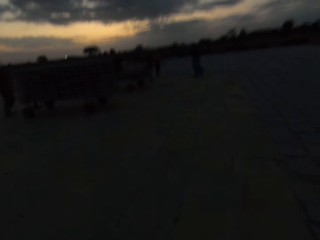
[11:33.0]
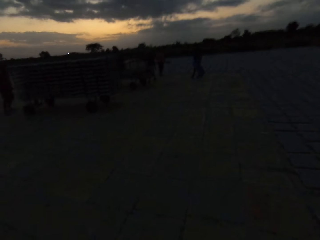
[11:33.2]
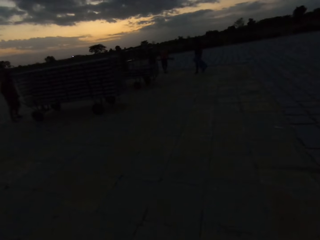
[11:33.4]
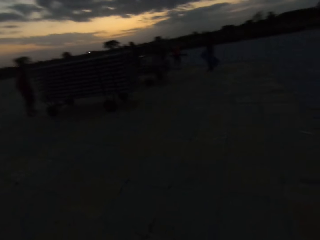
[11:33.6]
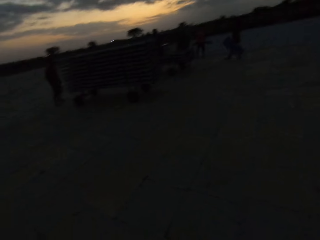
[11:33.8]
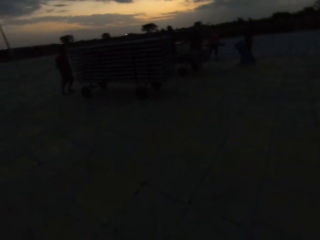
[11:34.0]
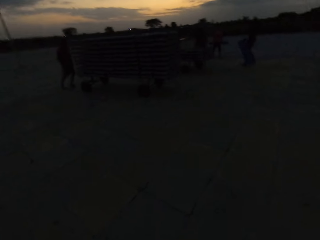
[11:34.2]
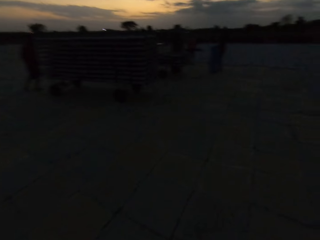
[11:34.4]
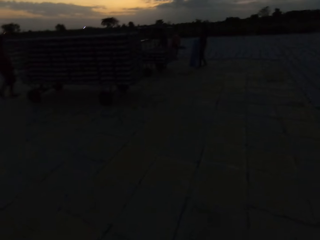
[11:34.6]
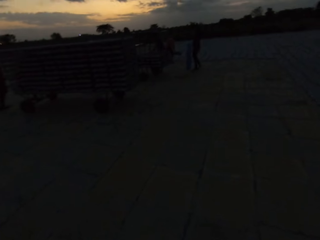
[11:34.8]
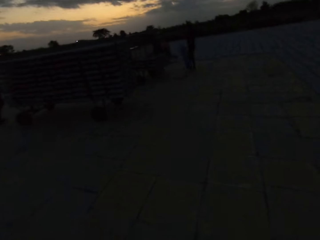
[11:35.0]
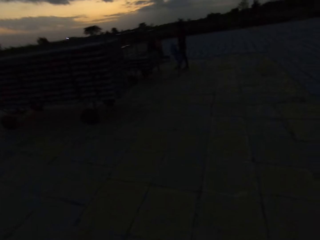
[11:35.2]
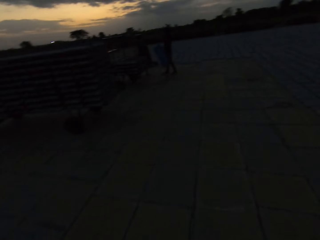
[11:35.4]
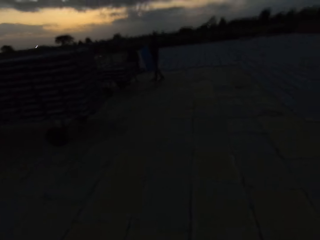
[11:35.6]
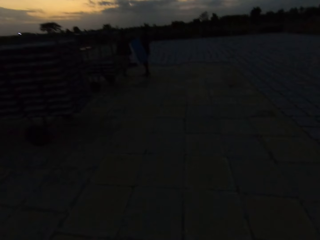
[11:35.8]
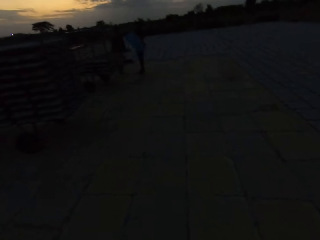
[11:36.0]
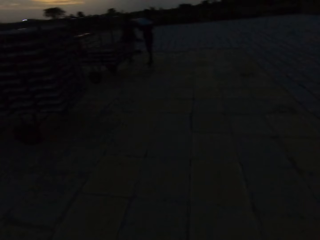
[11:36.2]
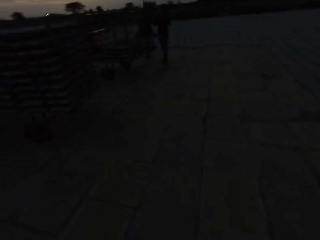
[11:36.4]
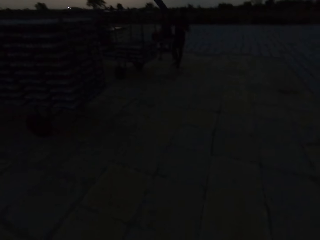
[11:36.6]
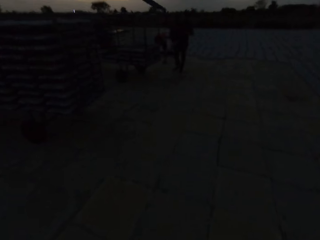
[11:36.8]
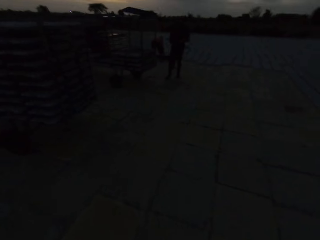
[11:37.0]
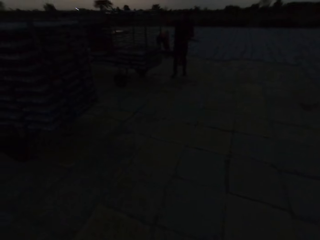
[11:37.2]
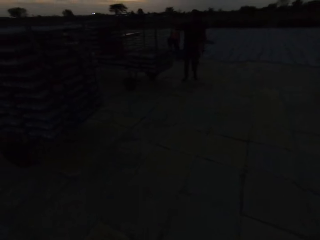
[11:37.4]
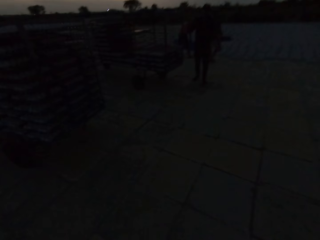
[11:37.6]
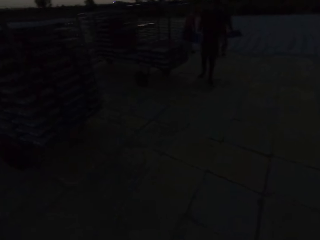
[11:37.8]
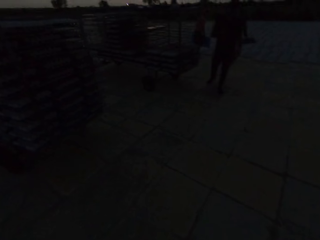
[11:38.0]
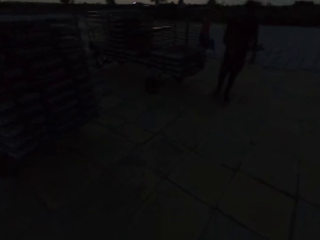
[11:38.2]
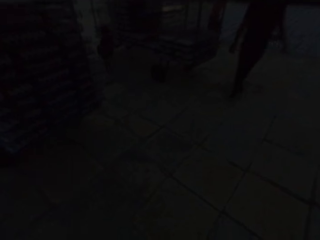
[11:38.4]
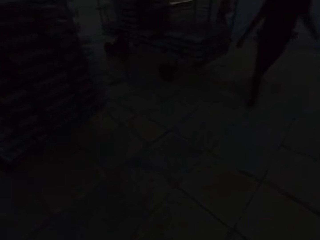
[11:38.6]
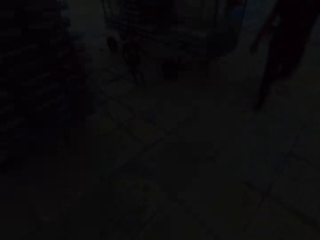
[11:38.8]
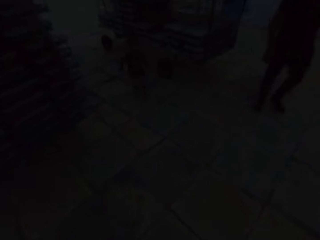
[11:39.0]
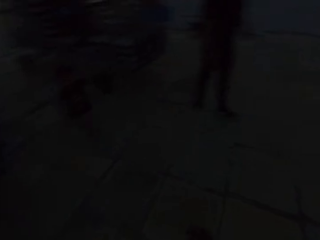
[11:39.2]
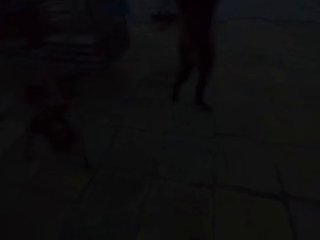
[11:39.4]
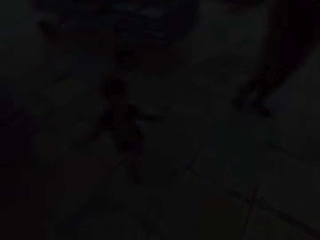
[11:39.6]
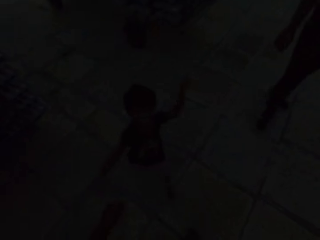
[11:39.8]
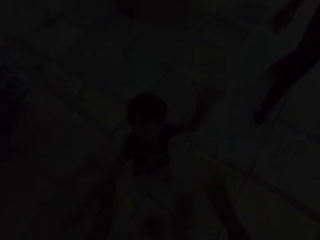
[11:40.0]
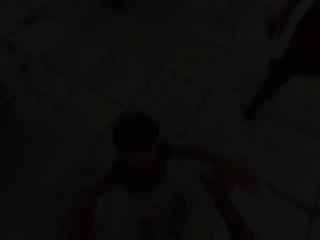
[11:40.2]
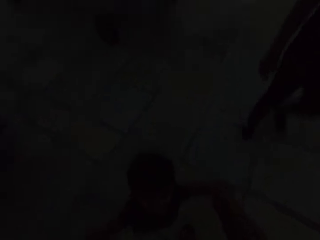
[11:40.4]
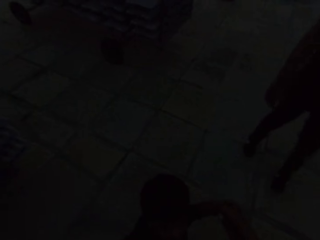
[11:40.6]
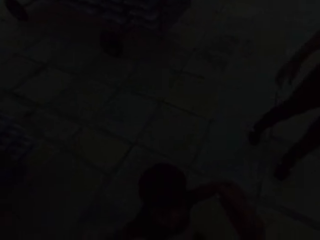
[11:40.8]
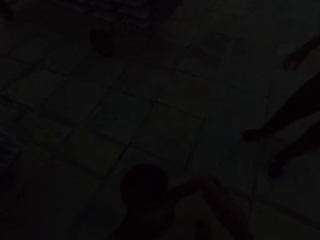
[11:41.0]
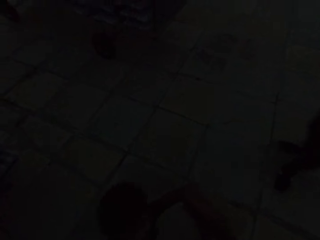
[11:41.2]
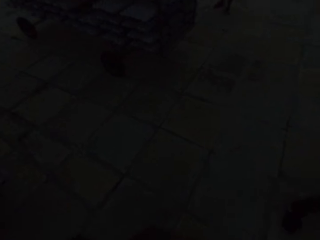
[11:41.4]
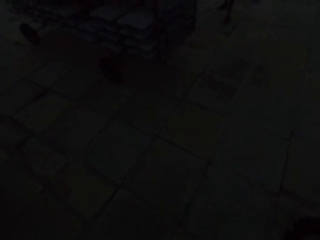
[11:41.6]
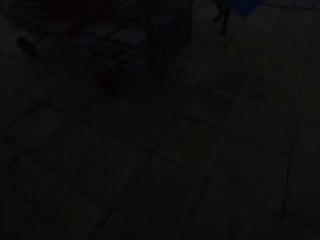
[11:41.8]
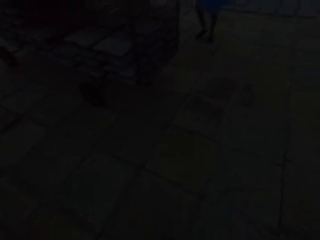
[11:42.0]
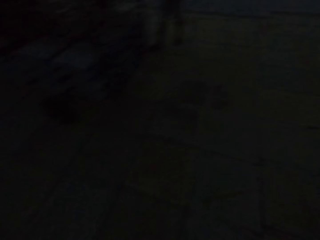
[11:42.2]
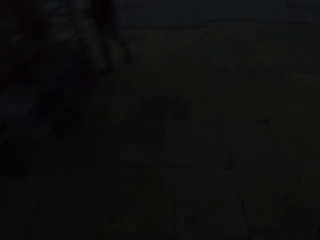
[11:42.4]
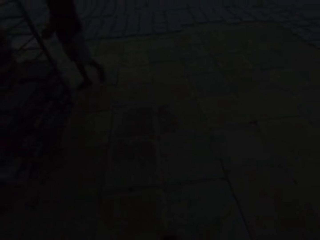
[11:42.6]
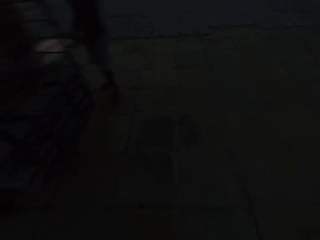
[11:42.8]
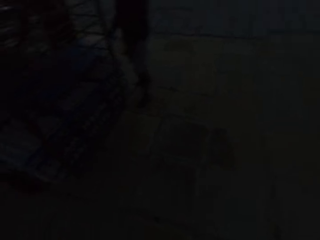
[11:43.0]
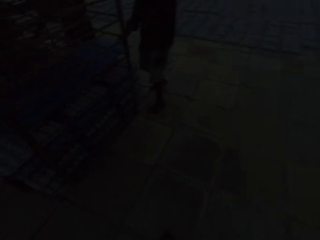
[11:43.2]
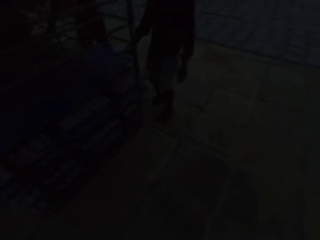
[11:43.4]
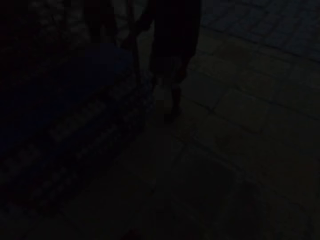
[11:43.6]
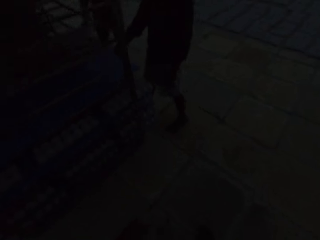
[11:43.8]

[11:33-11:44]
A boy runs towards the camera wearer. The camera wearer holds the boy. They touch the boy.

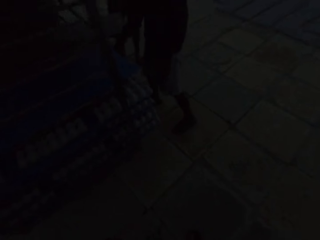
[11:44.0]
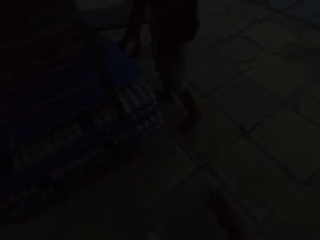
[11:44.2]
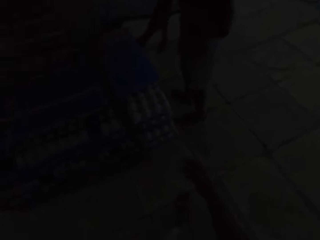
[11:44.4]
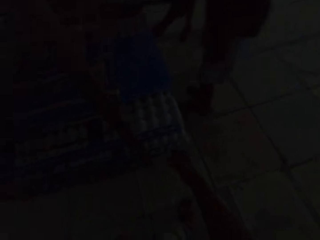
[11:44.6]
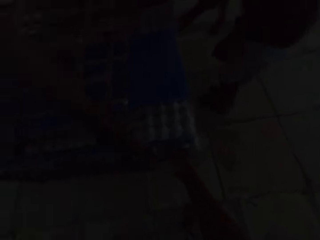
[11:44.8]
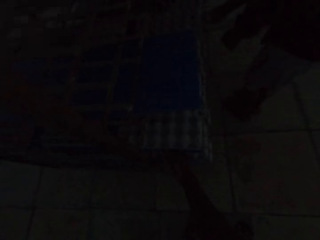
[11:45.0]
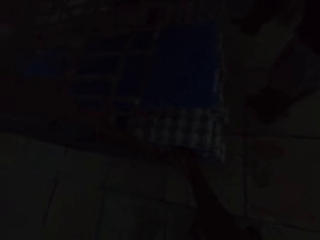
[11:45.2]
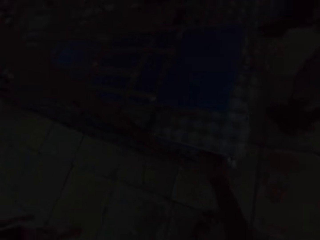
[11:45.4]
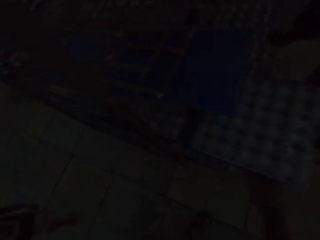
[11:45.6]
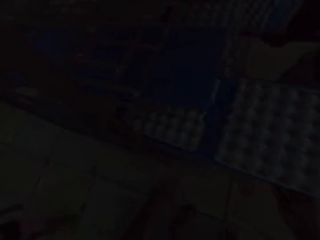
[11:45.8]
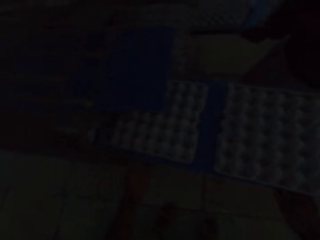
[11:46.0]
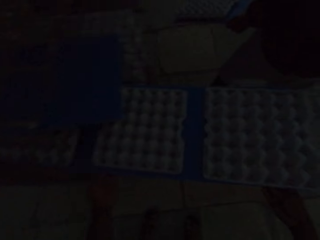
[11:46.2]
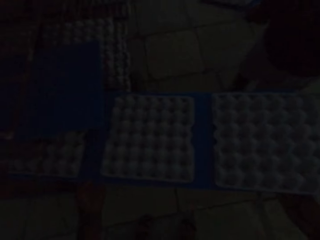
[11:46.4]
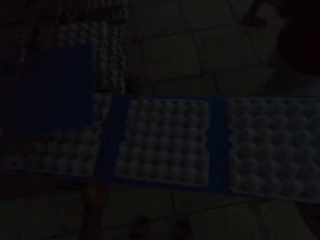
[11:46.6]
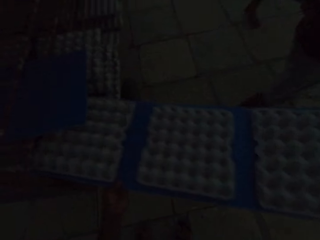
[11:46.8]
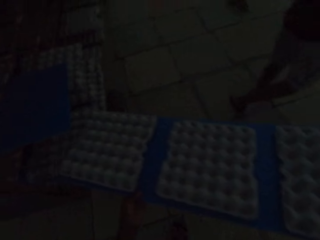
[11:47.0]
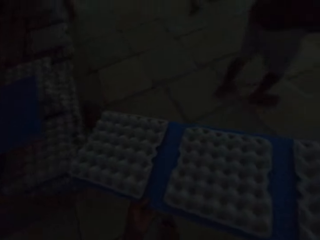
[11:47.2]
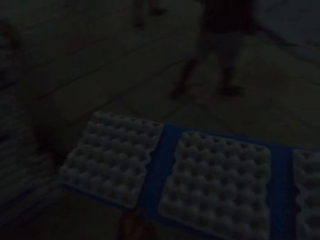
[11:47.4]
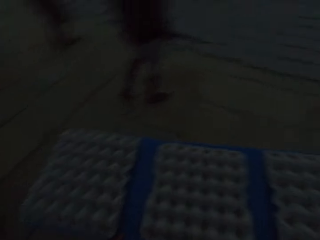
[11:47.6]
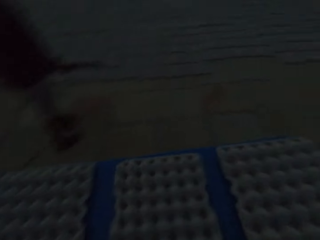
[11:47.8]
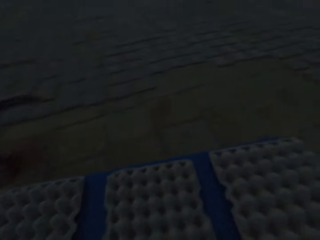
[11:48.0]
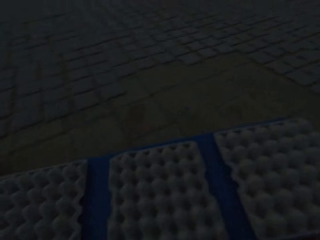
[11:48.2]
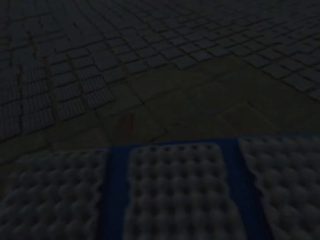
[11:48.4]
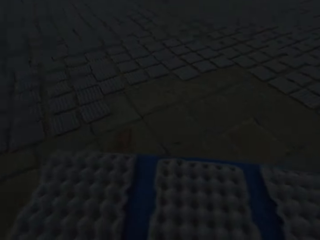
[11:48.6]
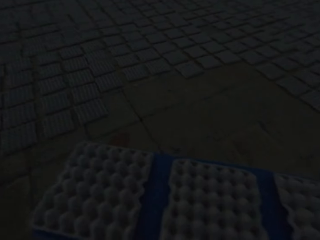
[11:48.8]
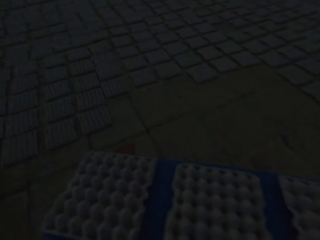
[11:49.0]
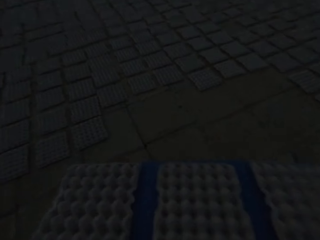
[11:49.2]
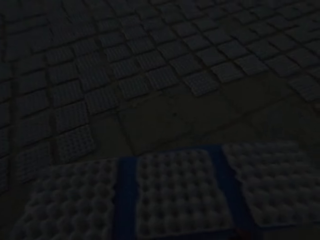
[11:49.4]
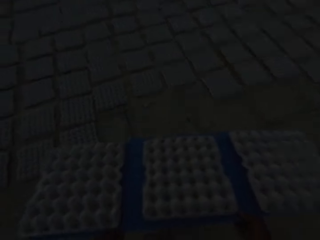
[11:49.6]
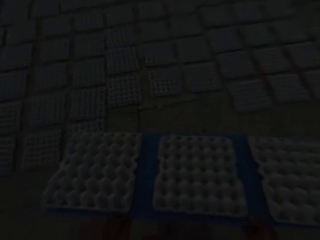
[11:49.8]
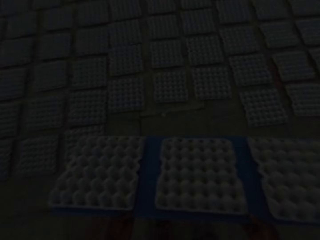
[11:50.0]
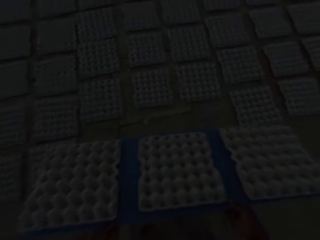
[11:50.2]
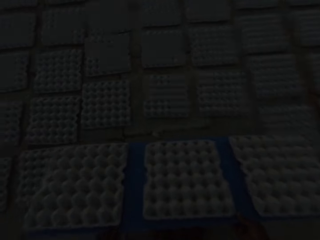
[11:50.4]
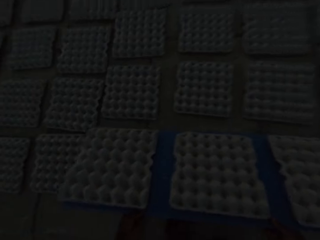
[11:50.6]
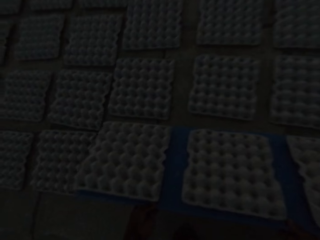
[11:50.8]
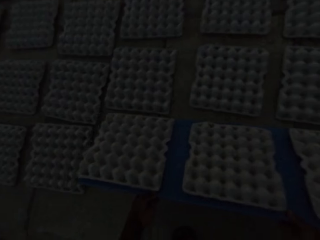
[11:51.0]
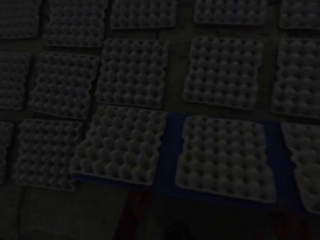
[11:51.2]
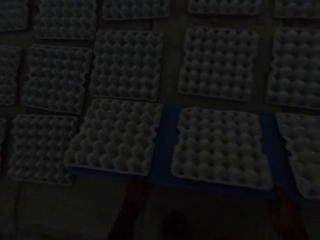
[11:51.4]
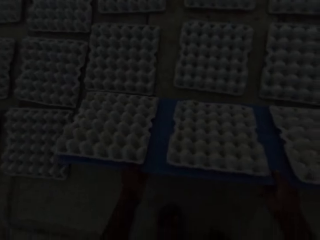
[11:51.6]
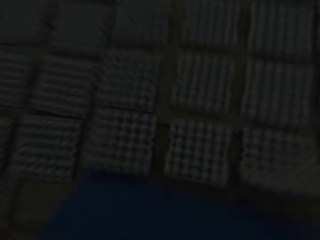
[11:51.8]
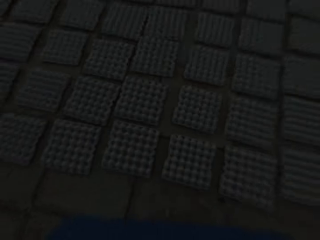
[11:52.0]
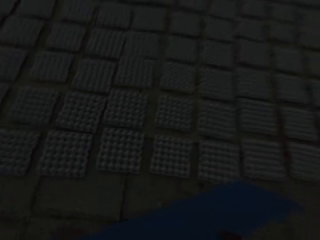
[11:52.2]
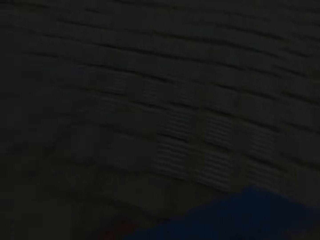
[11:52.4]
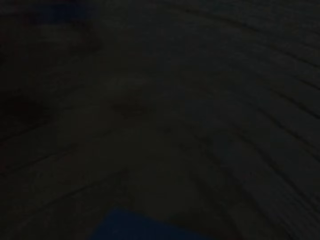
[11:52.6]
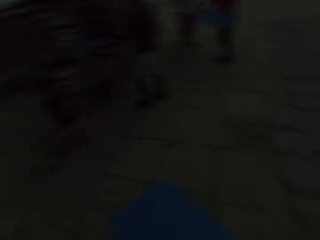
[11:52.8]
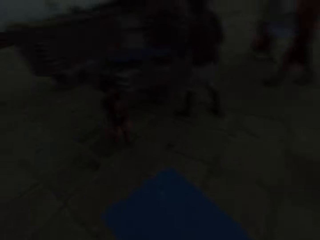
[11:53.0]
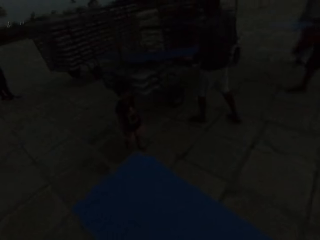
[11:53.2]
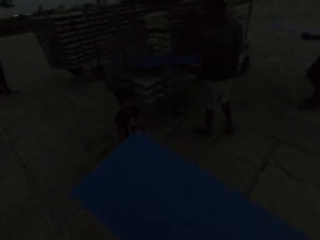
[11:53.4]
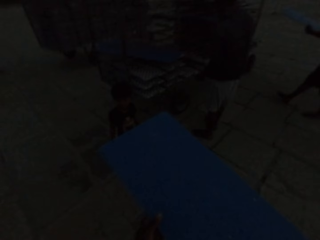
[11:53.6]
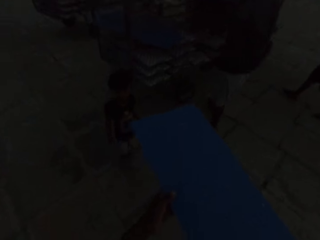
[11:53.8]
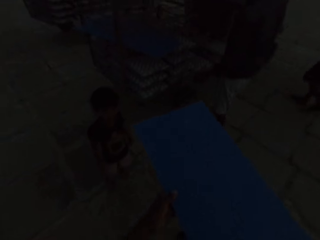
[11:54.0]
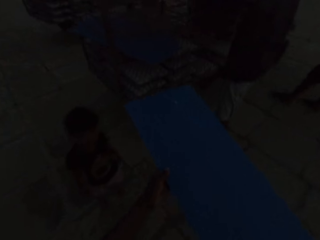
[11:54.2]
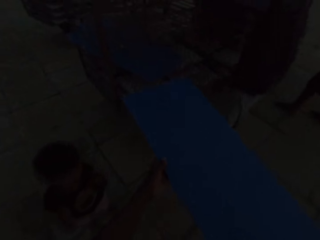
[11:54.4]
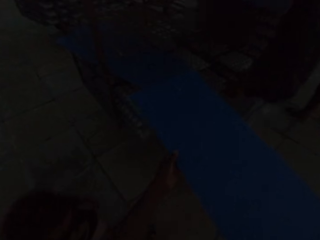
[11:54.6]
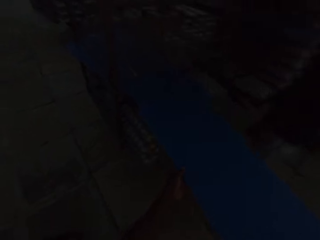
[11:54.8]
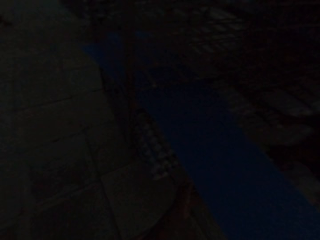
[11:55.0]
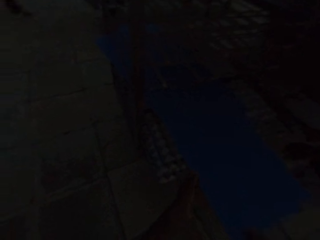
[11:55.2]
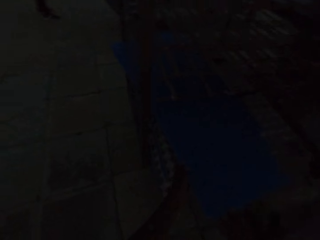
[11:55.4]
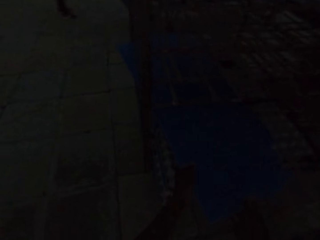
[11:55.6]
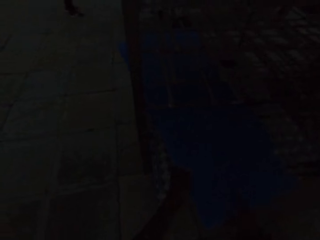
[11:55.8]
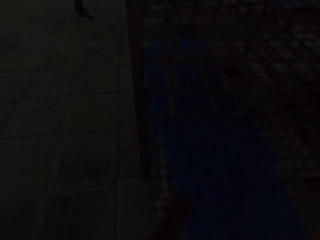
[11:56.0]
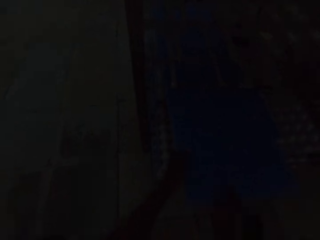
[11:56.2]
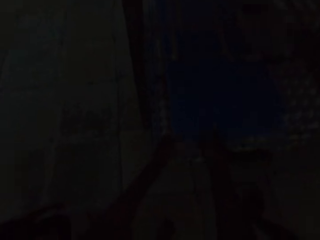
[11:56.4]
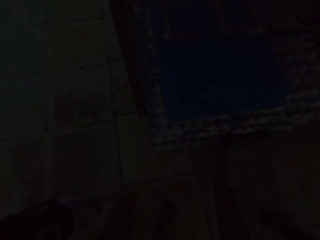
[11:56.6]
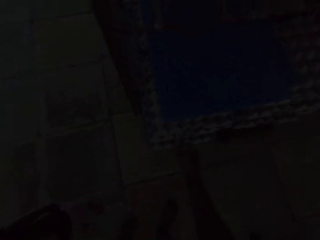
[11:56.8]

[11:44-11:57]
The camera wearer picks up a blue tray of egg crates from a movable rack with his hands. He tosses the egg crates from the blue tray to the ground. He places the blue tray in his hands on the movable rack.
